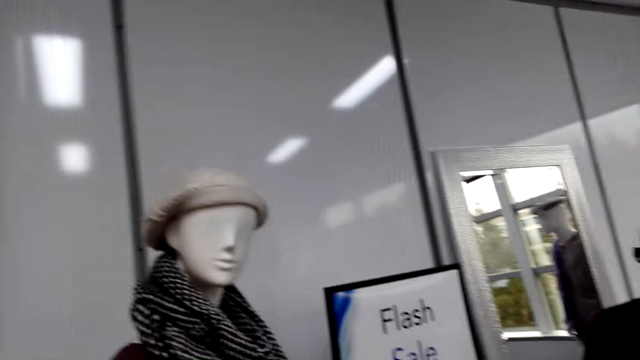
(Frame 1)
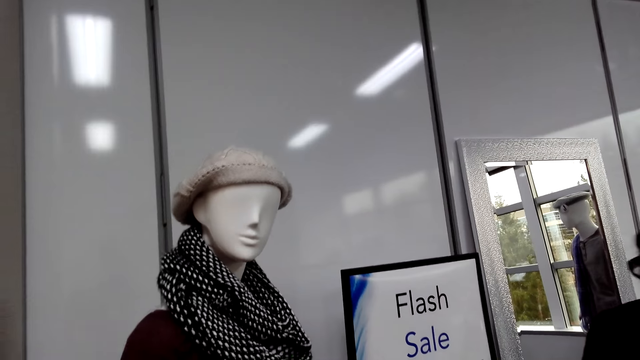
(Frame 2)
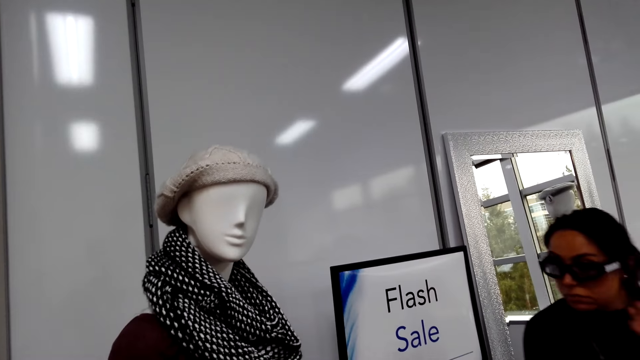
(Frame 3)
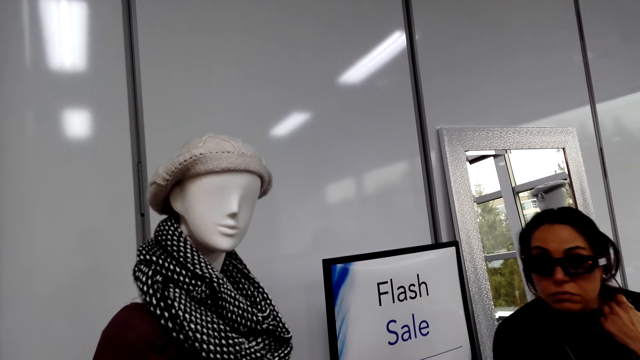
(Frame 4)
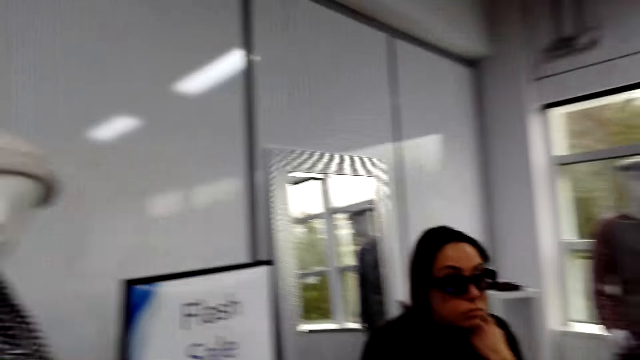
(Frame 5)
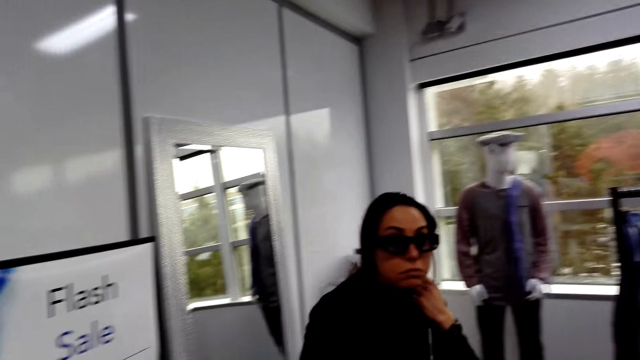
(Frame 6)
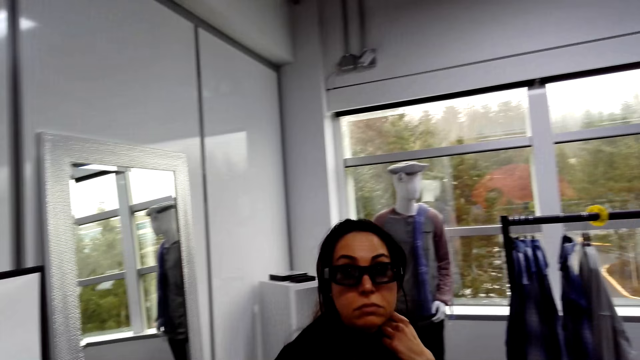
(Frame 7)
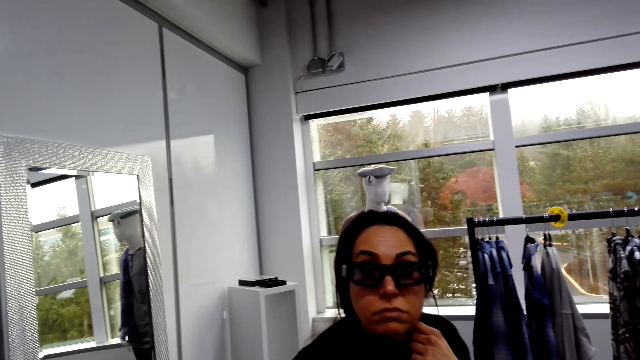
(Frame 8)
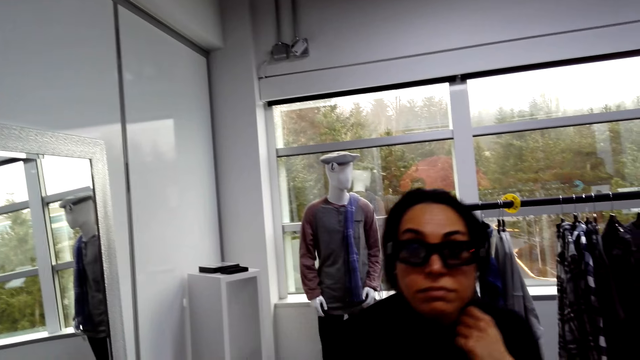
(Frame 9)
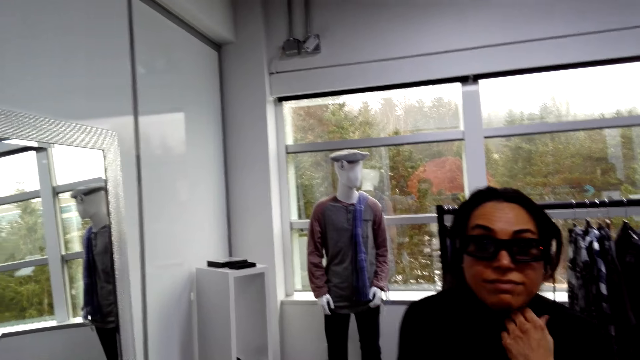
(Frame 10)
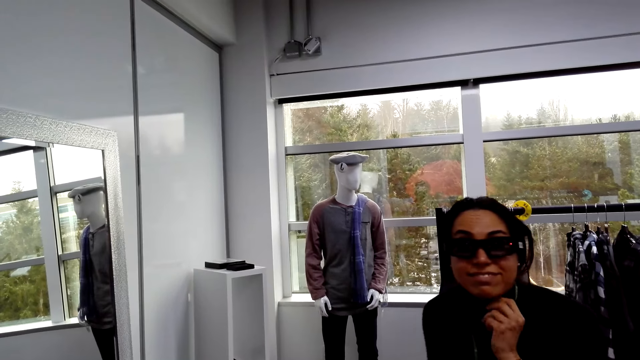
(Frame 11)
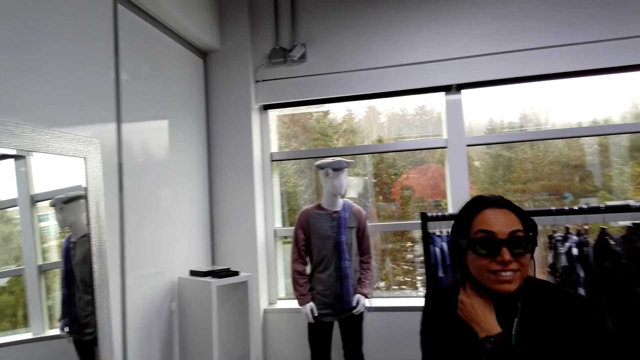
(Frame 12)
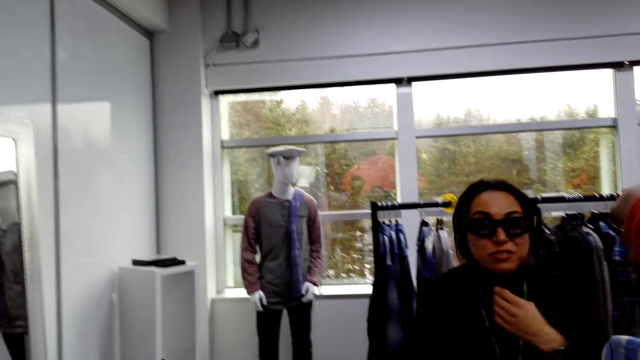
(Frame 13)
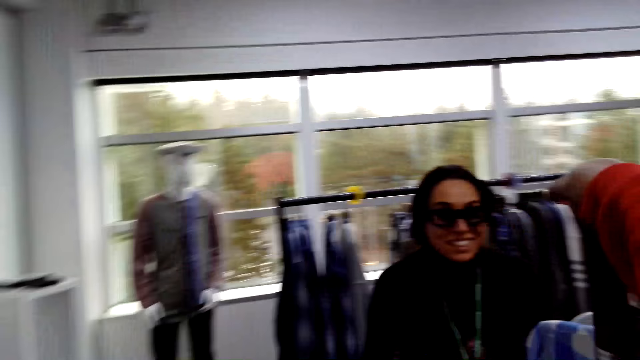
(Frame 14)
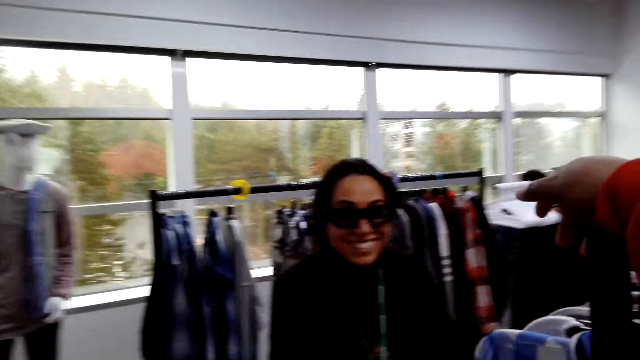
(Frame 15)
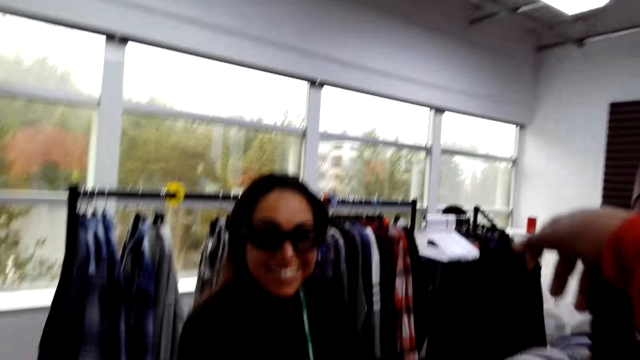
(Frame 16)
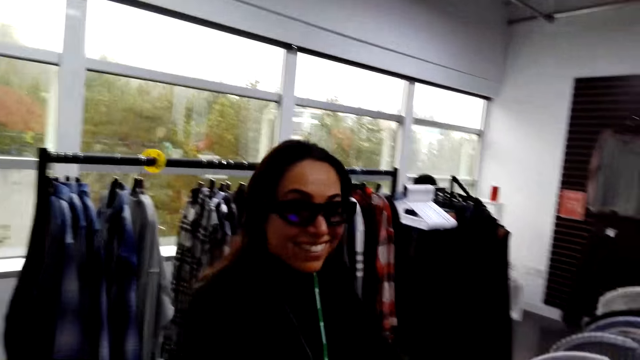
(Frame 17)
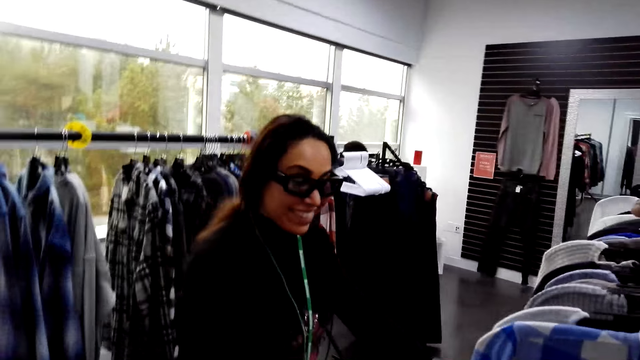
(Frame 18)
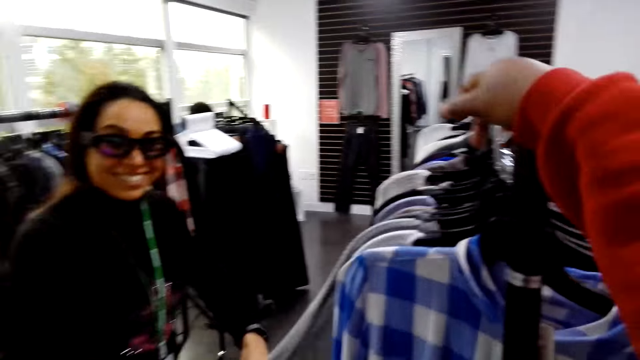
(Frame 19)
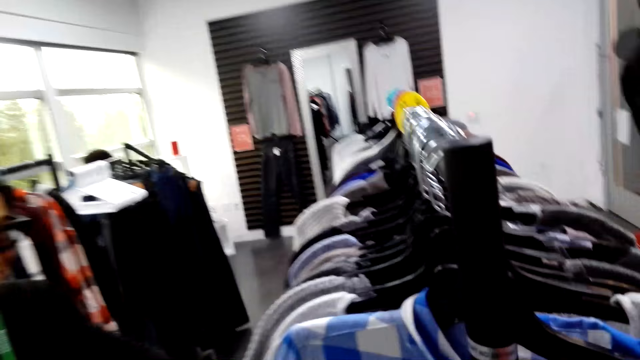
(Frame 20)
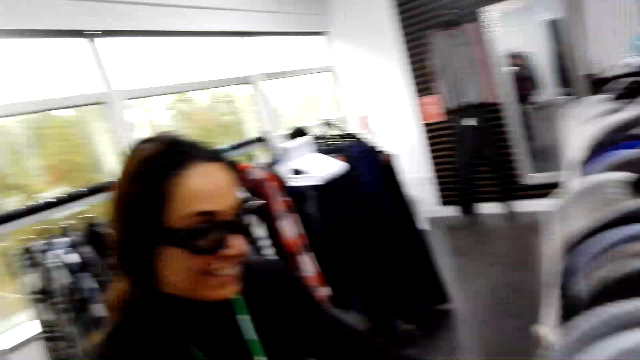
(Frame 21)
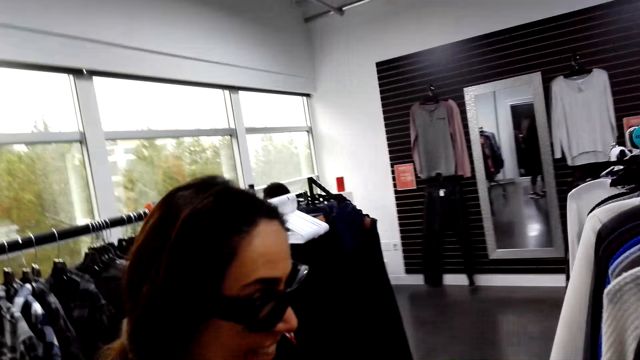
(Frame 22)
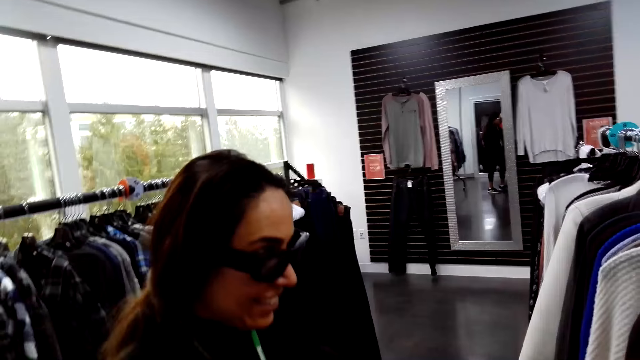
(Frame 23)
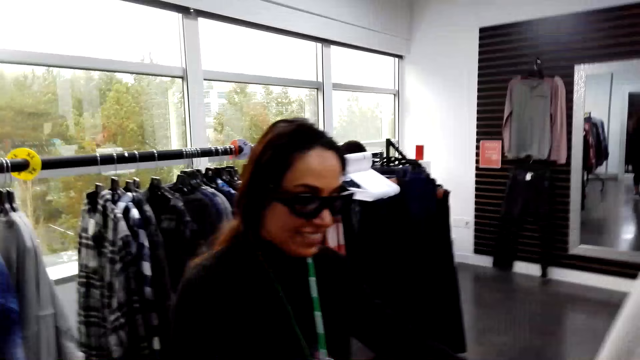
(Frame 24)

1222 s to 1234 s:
The camera wearer looks at the mannequin. The woman walks around. The woman touches clothes on display. The camera wearer removes hand from the display stand.

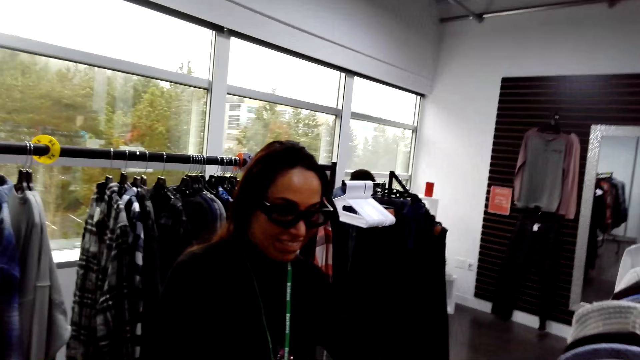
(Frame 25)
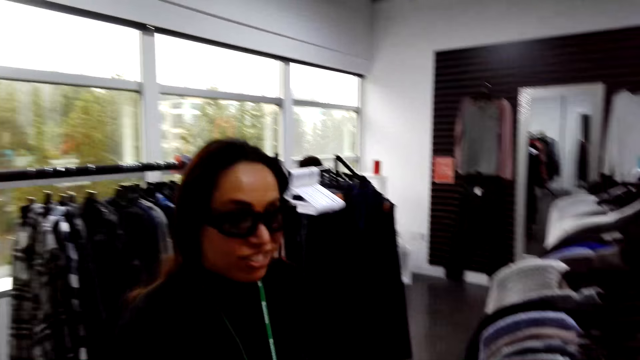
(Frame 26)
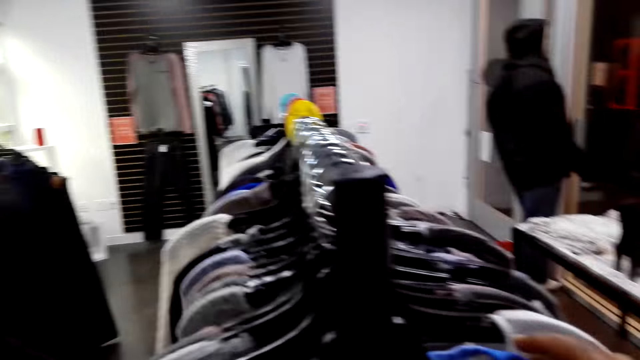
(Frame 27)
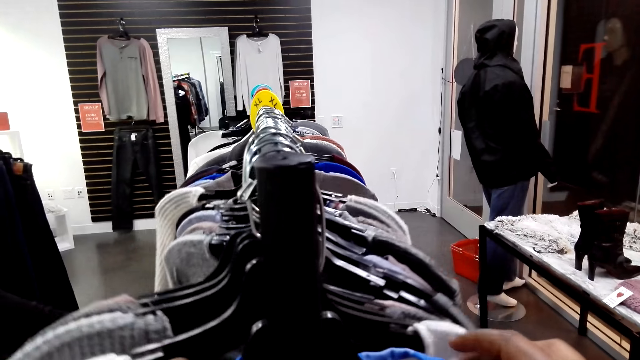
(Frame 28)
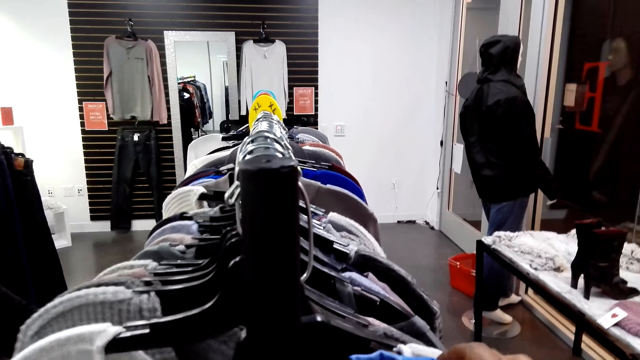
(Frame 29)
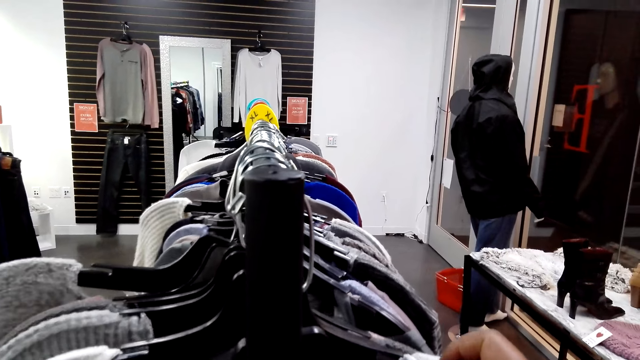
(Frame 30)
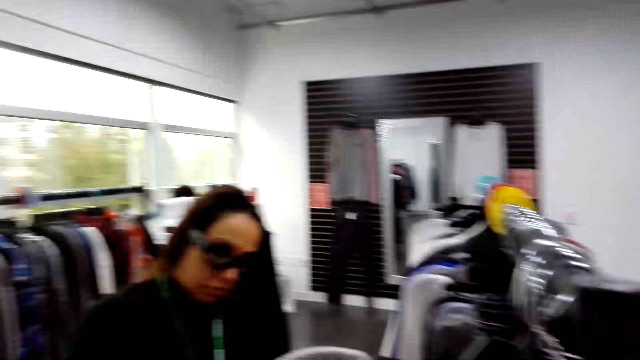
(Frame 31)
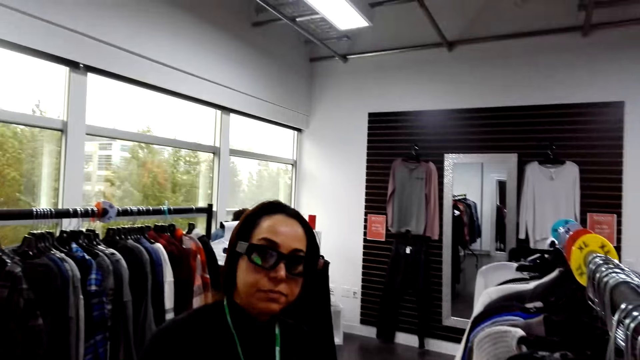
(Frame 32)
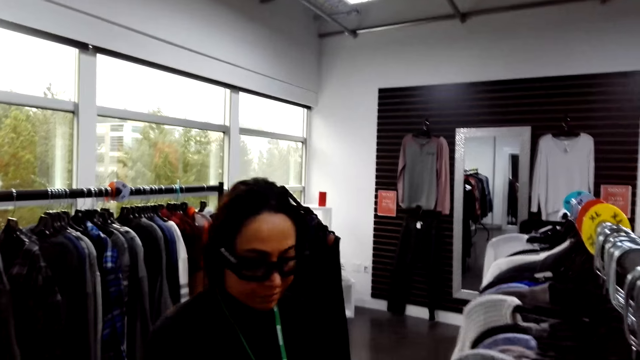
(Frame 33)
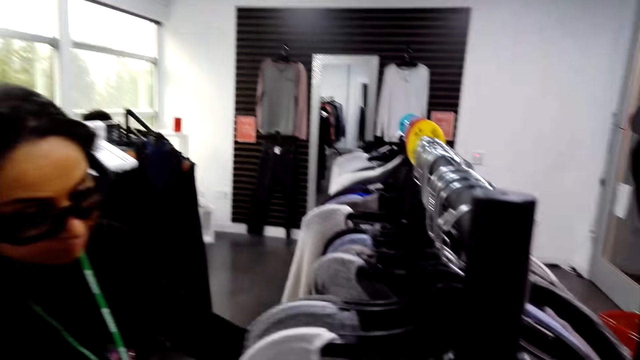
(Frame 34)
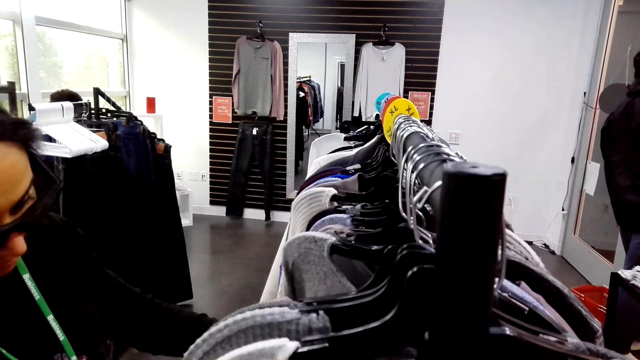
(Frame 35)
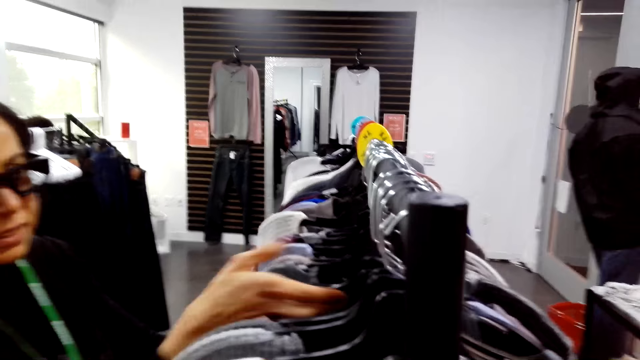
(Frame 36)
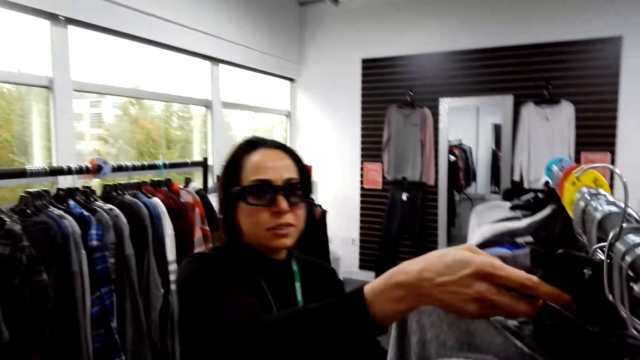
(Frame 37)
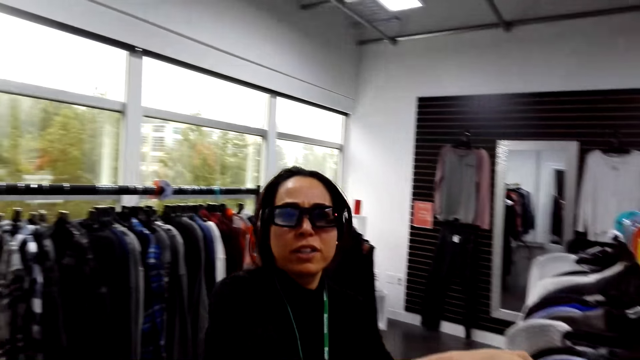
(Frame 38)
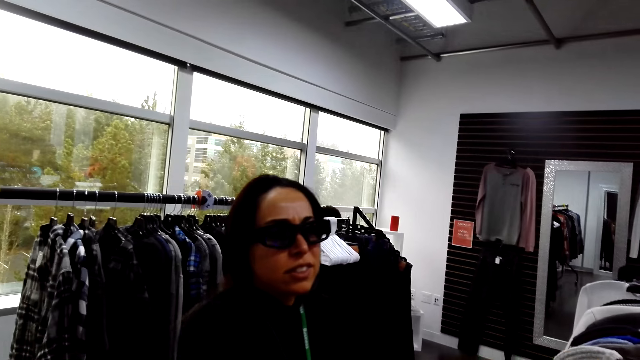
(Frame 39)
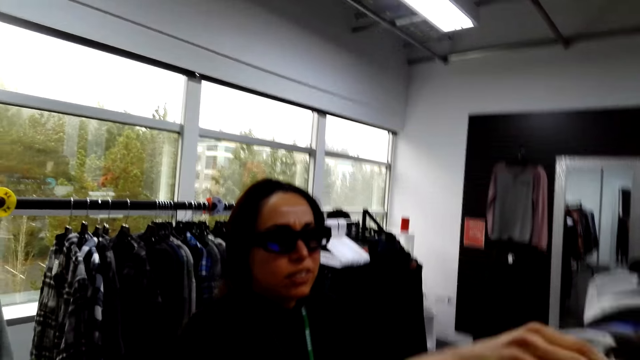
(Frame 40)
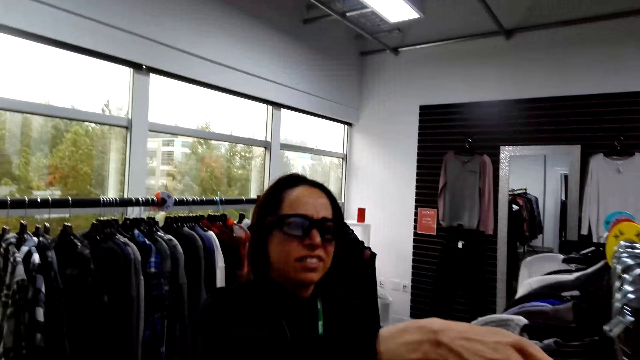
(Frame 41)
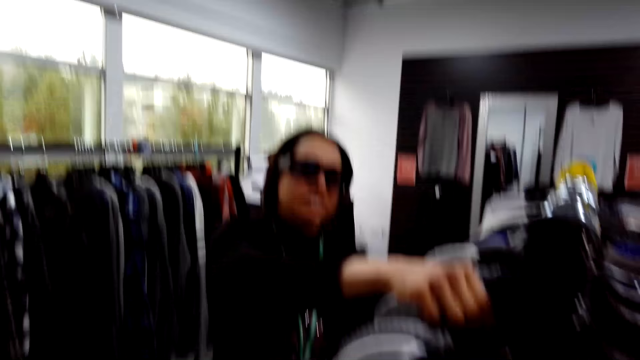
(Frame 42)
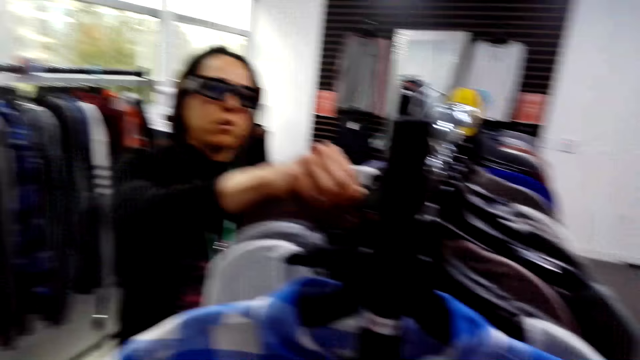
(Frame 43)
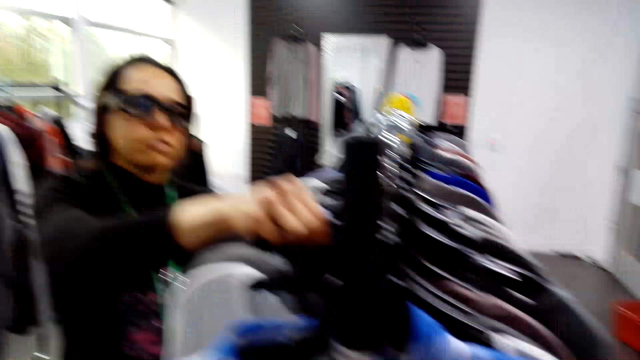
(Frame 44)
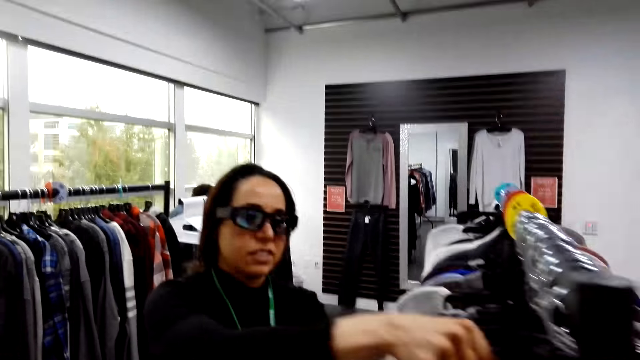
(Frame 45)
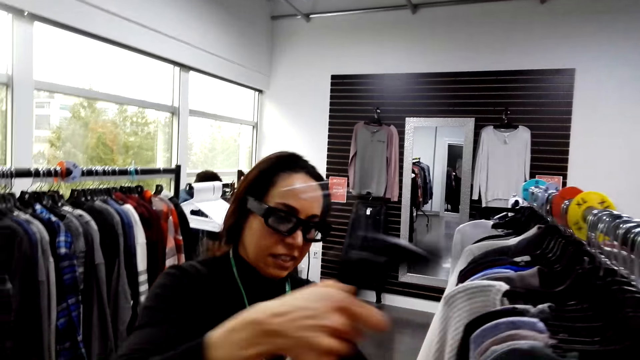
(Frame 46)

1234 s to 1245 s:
The camera wearer looks around the boutique. They touch the shirt on display. A woman picks up the shirt from the display. The woman holds the cloth.
